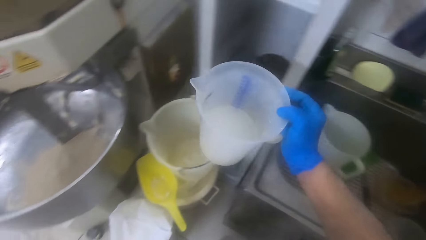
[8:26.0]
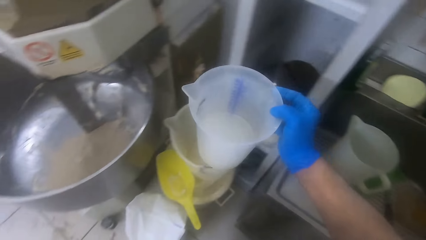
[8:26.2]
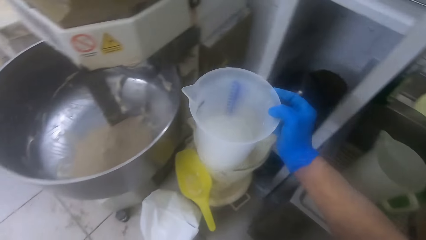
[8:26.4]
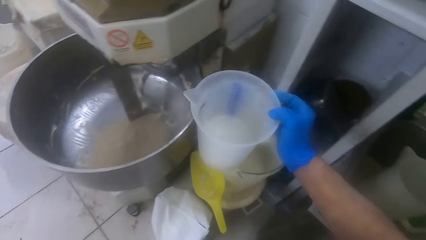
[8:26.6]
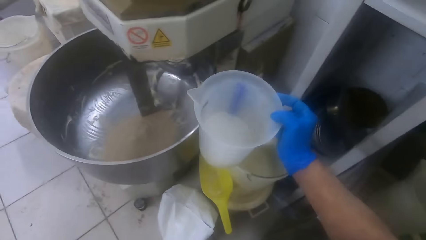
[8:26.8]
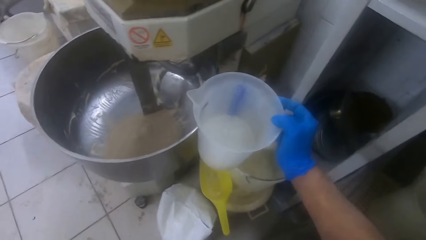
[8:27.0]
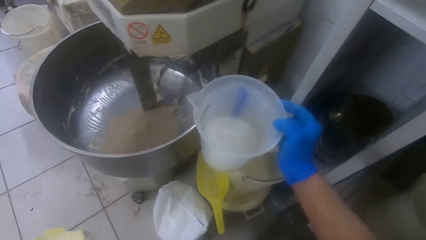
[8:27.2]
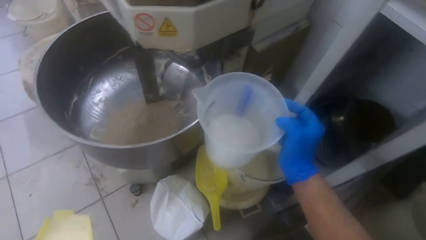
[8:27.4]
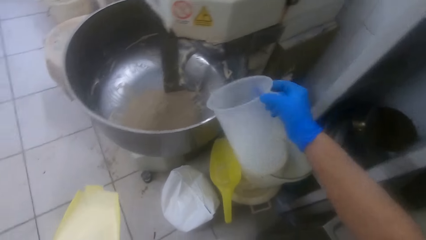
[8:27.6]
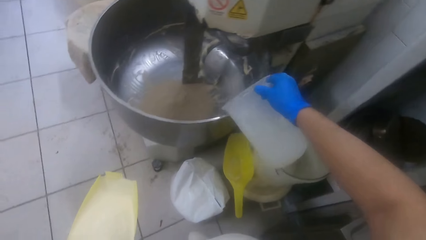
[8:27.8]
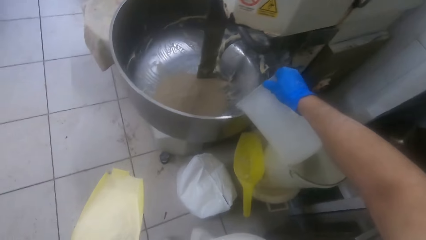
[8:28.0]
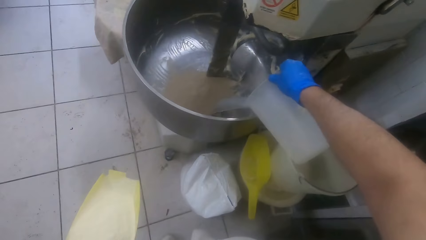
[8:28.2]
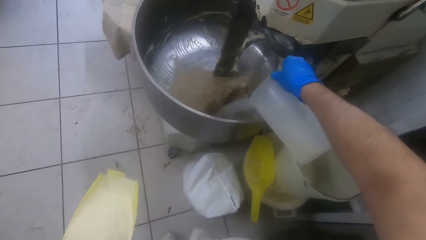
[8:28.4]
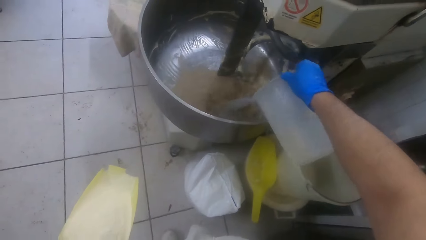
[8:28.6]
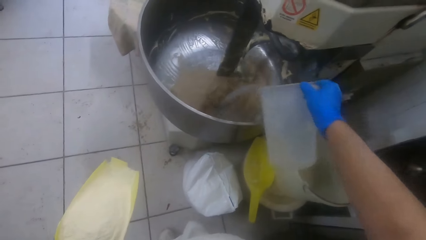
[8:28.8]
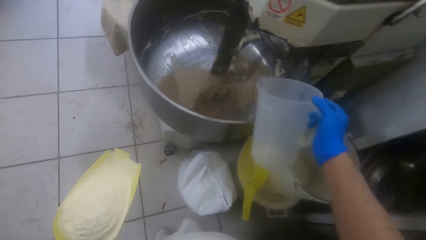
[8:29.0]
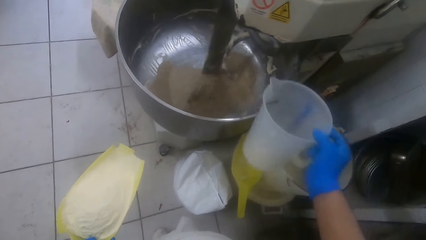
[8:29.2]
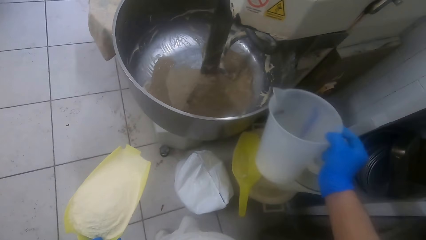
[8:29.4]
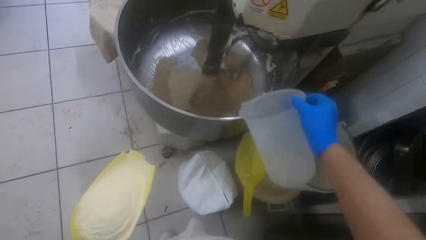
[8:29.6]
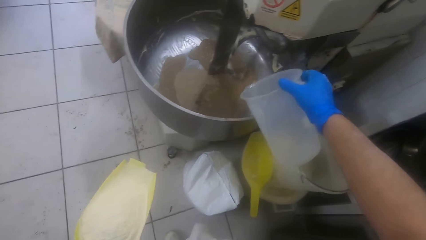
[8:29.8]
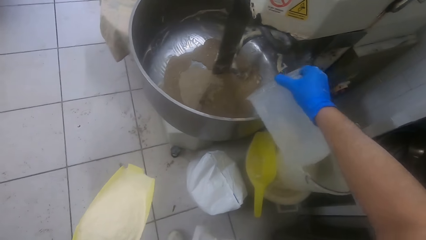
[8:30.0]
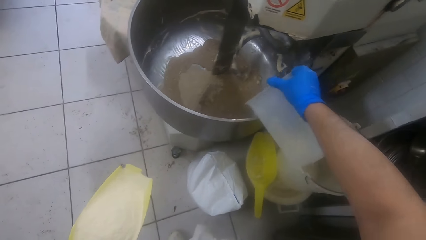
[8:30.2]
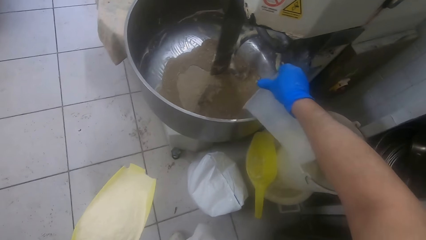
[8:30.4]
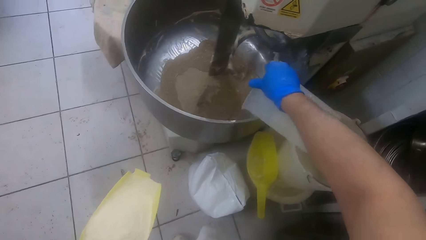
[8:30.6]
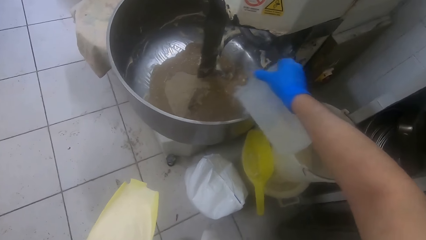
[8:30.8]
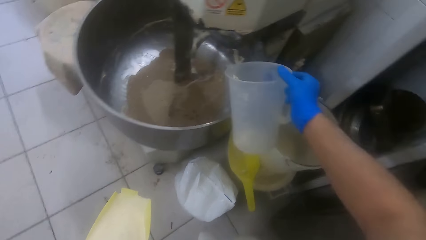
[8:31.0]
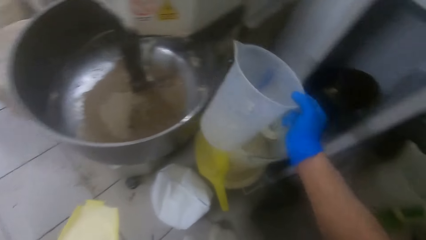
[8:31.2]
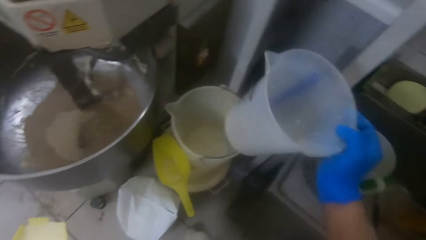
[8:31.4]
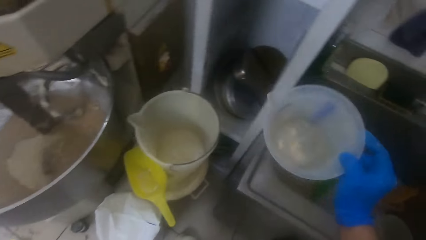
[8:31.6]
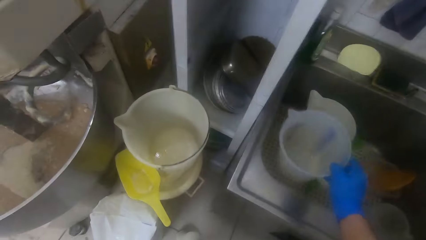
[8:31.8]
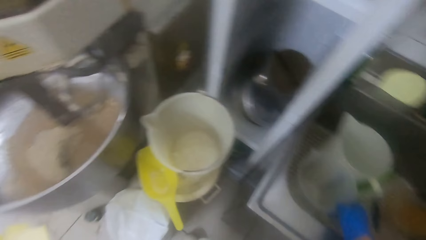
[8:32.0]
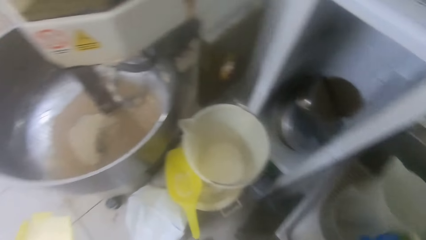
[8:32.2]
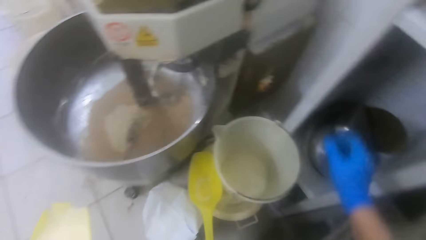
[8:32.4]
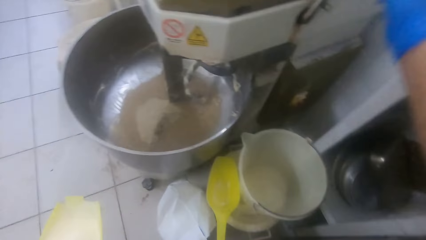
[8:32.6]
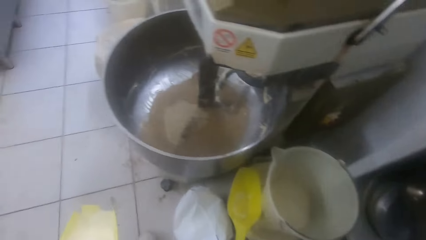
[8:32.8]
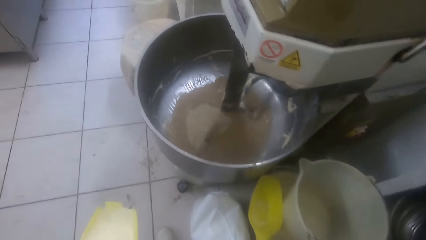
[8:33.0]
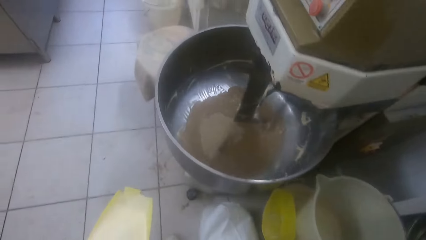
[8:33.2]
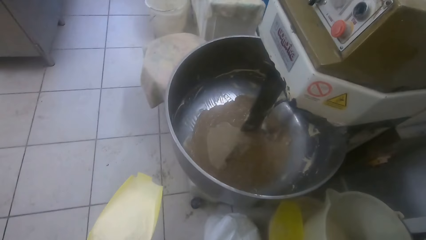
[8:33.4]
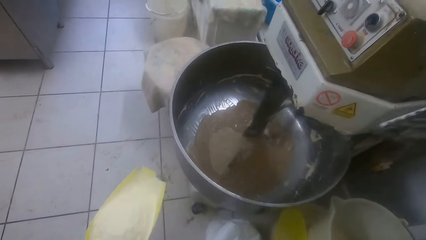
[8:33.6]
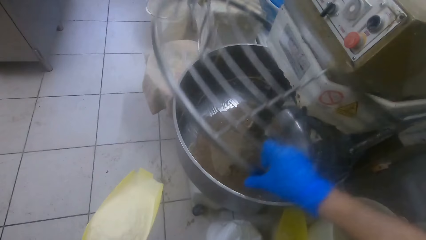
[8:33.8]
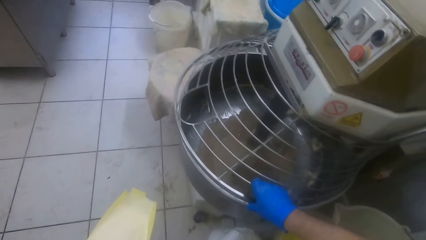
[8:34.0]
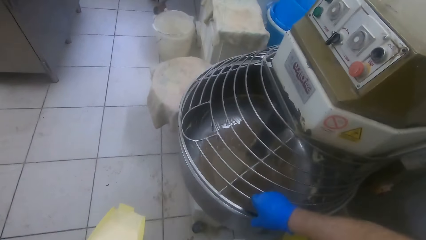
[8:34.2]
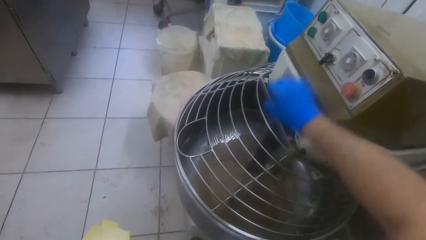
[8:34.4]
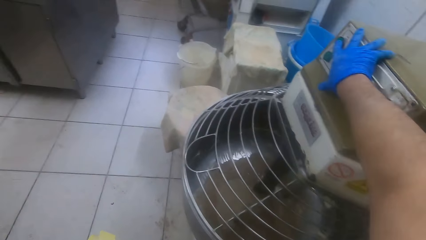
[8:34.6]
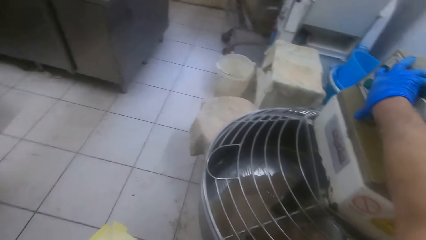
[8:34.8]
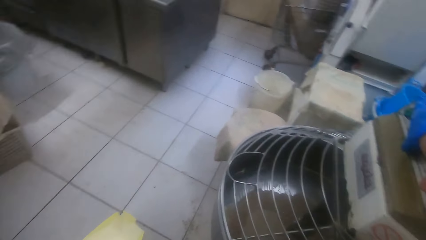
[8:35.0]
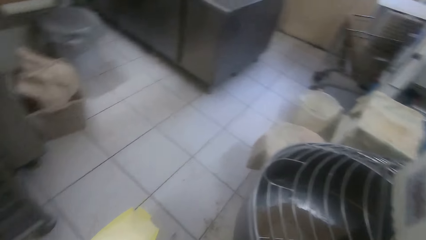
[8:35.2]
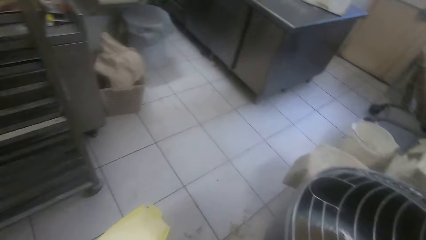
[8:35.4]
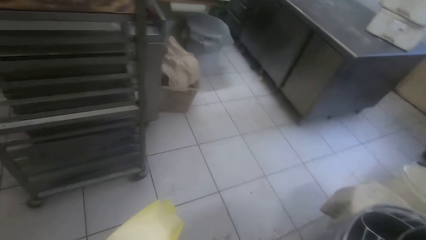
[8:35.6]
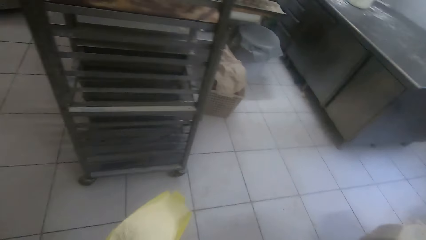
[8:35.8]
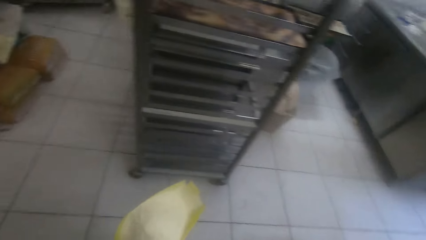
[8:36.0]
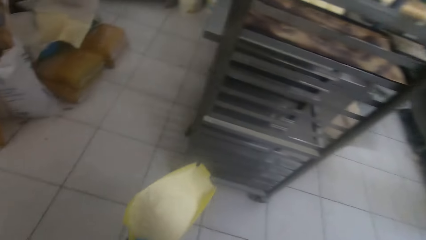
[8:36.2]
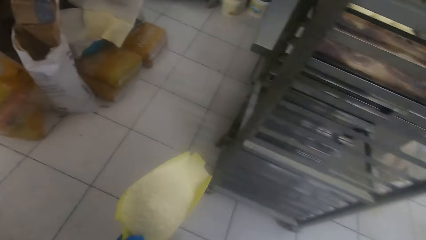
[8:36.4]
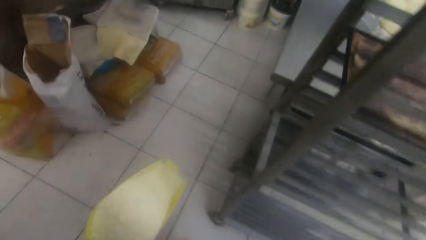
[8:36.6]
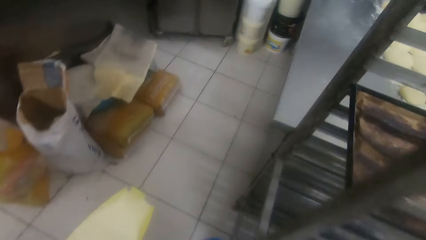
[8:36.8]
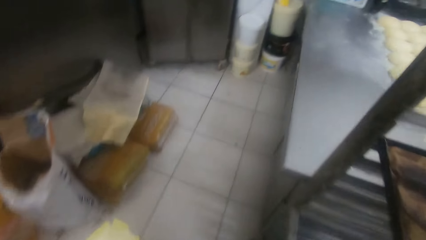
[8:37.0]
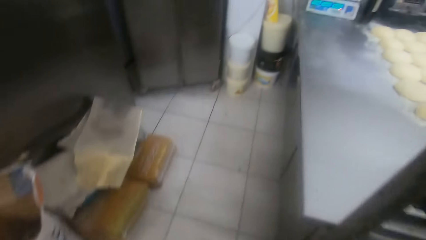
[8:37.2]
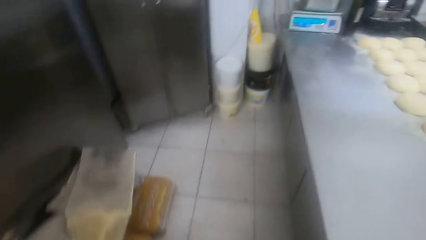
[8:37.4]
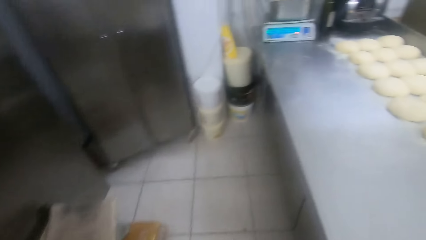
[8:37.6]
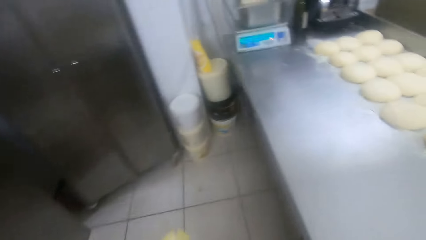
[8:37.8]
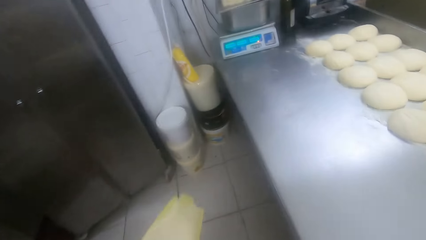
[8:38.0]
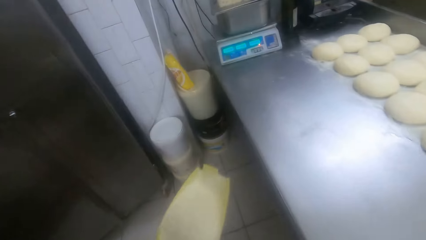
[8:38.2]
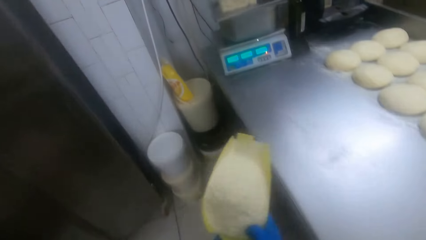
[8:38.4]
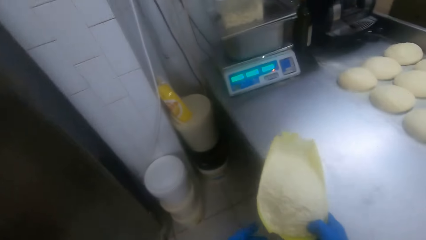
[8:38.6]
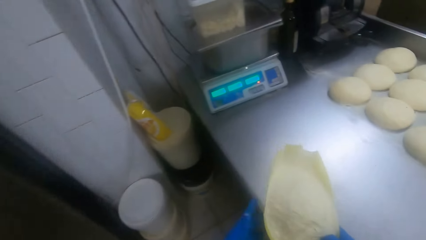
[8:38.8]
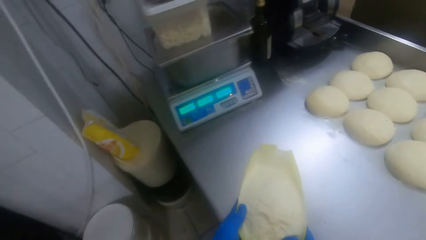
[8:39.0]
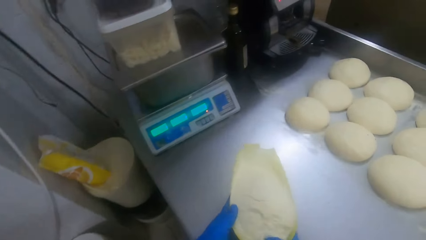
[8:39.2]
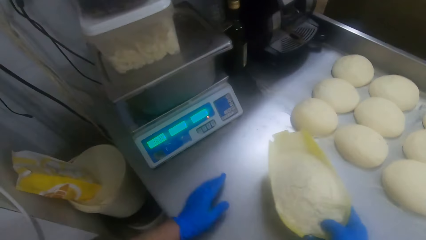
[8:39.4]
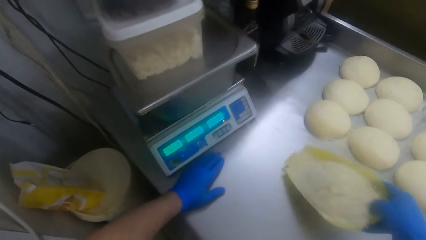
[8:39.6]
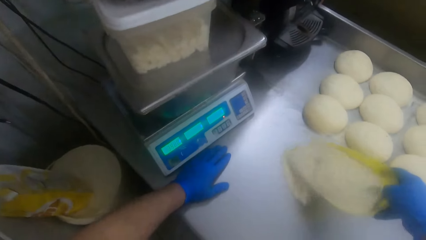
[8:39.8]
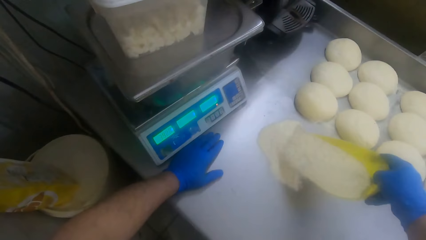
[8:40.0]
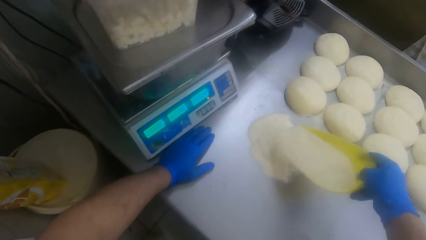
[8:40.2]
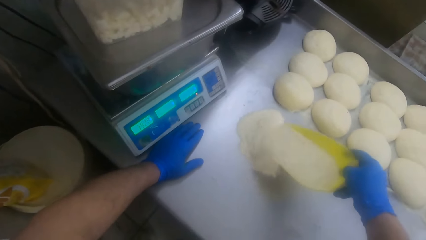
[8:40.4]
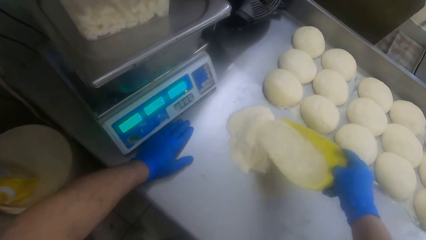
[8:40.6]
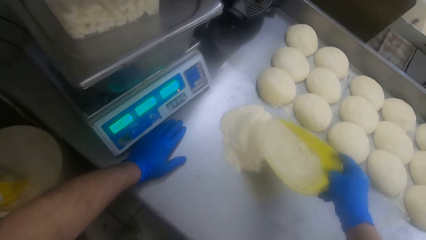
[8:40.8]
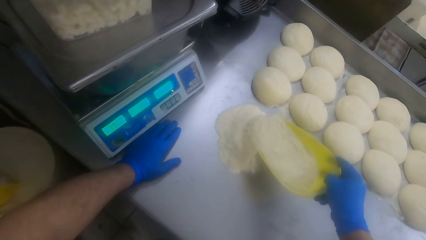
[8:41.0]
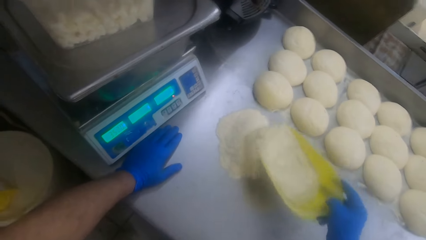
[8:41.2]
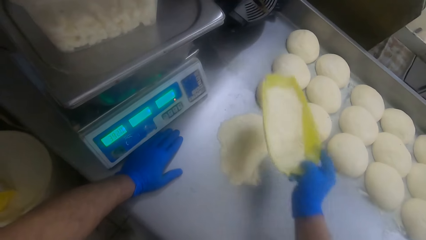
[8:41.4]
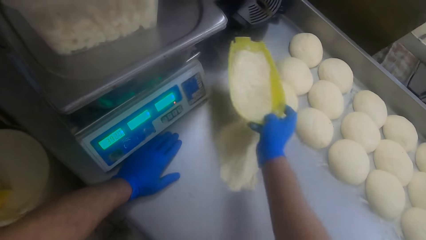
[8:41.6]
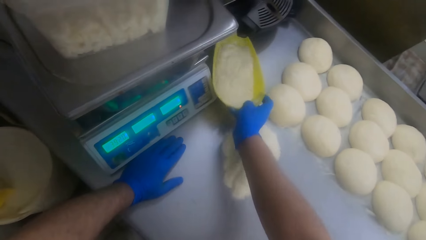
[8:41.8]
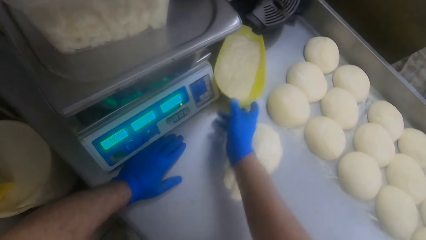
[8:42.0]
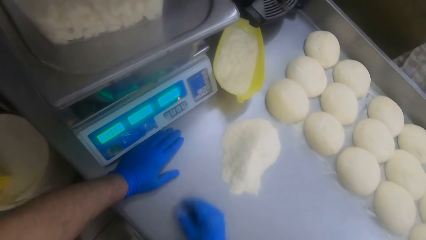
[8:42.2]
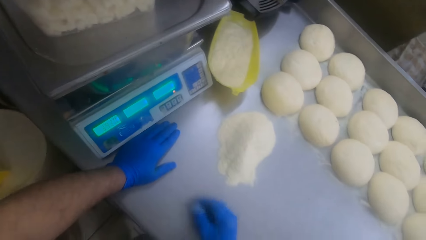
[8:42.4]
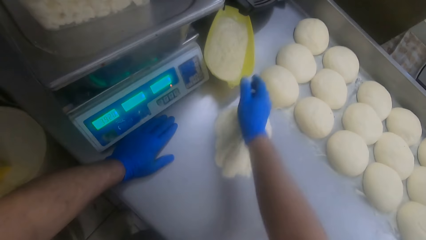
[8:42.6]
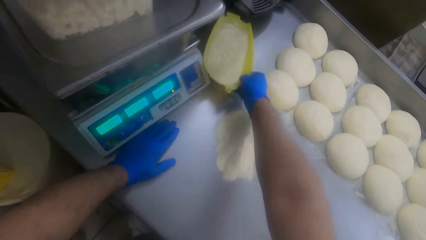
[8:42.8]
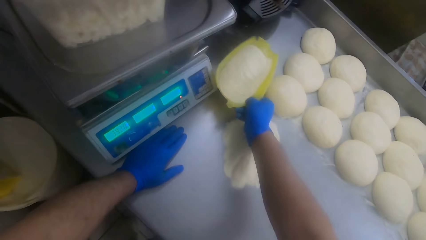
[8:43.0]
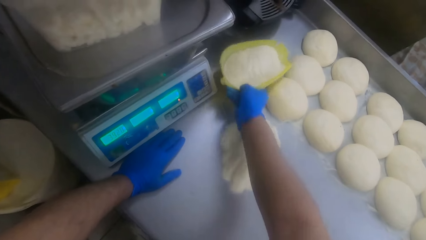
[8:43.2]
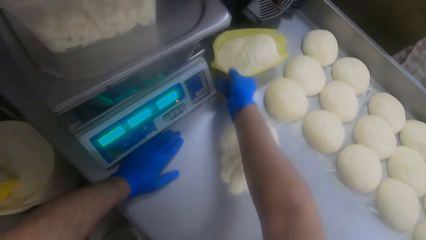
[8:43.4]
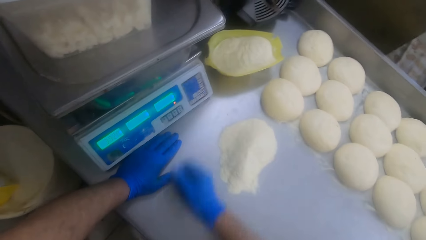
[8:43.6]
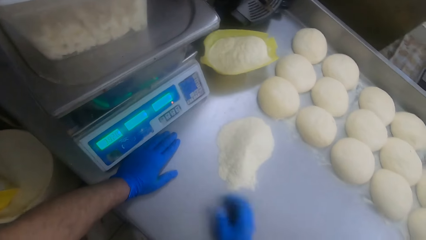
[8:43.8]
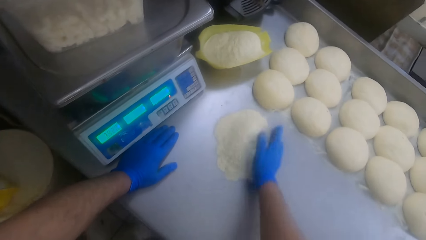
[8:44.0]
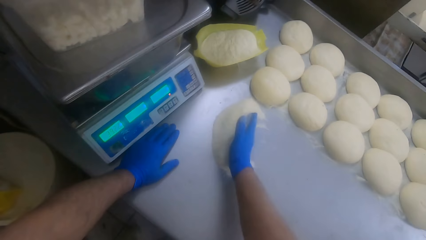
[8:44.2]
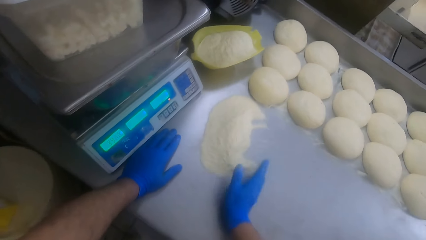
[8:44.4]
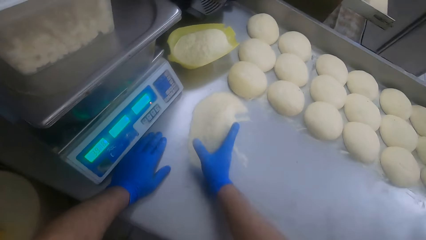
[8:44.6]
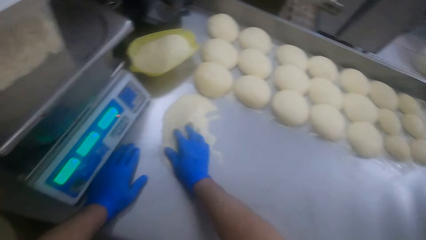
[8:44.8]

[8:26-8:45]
The camera wearer pours water from the plastic jug into the mixer or dough maker. They shake the jar. They pour water in the dough maker. They drop the plastic jug in the sink. They close the mixer. They turn on the mixer. They walk around the kitchen. They walk away from the mixer. They pour flour from the second plastic spoon on the slab. They drop the plastic spoon on the slab. They adjust the plastic spoon on the slab.
